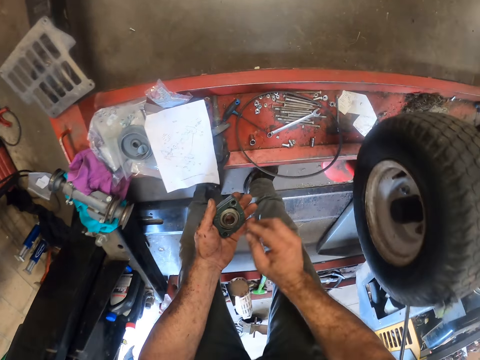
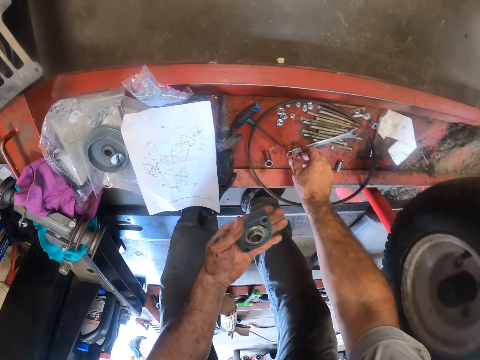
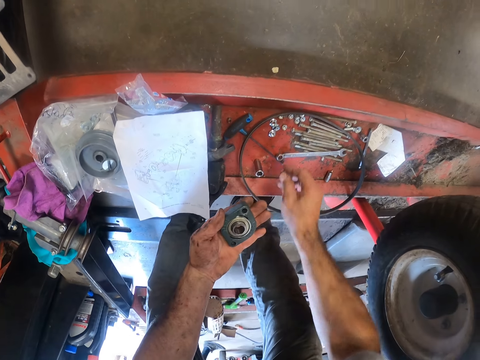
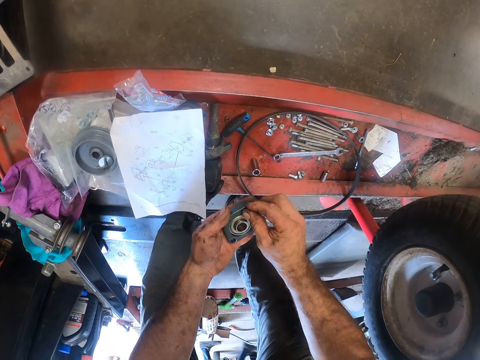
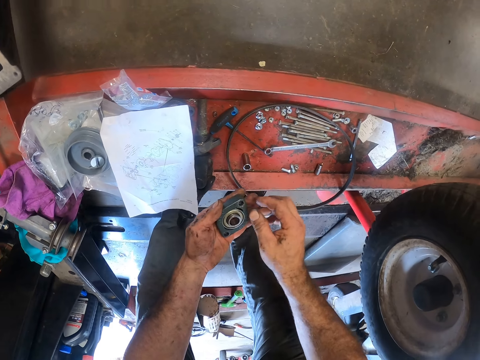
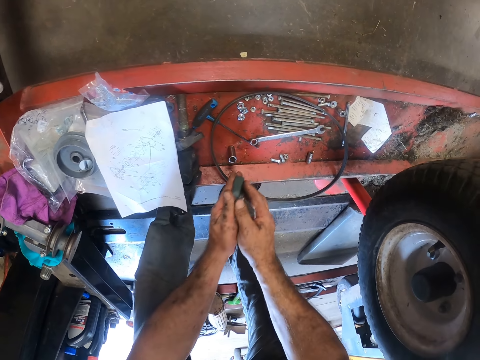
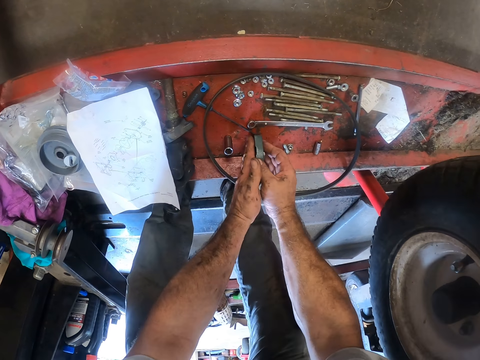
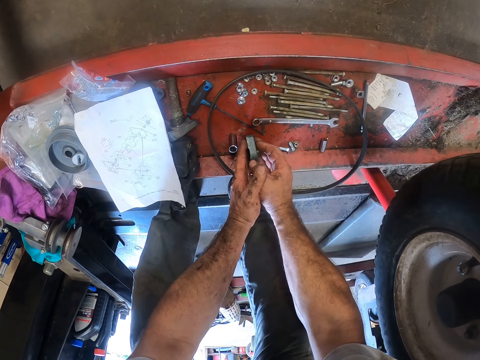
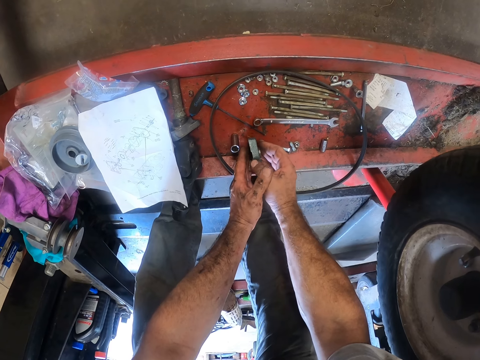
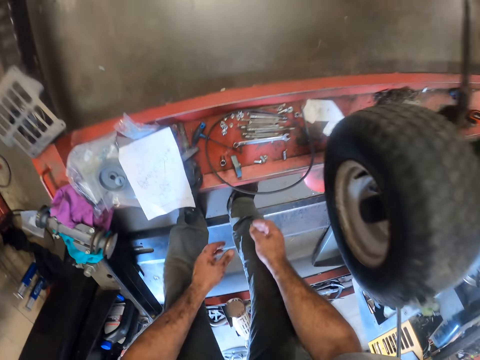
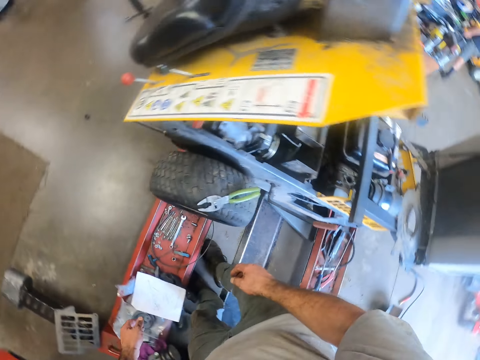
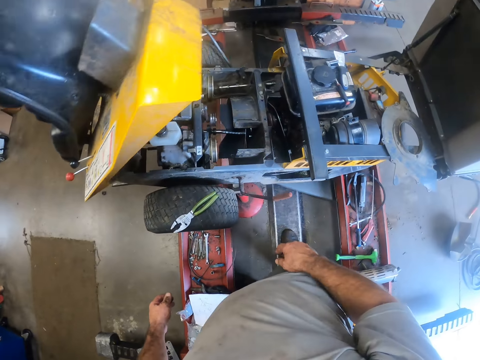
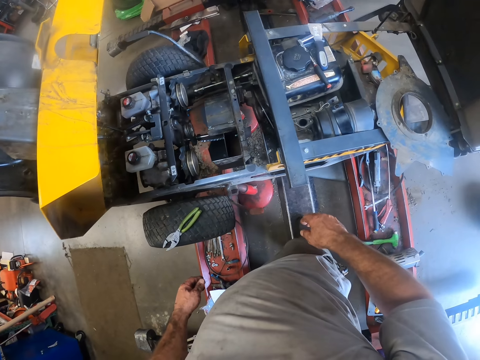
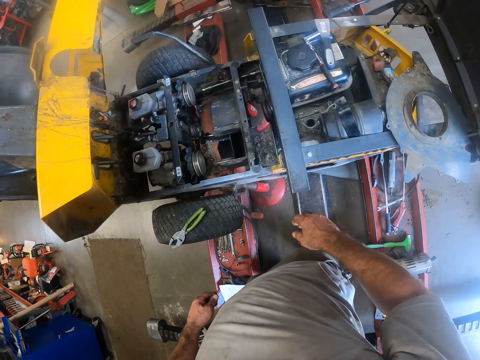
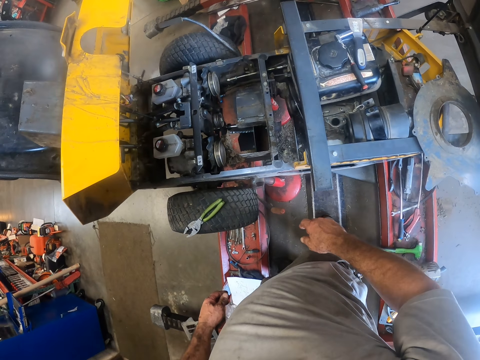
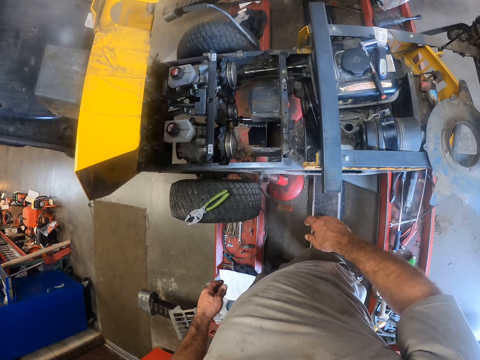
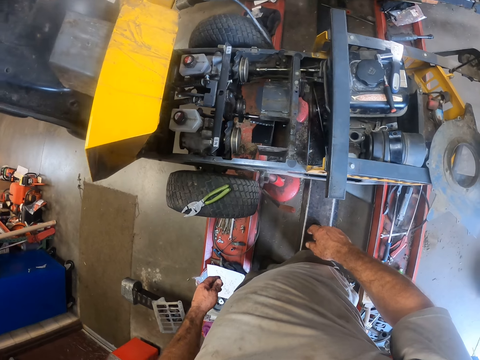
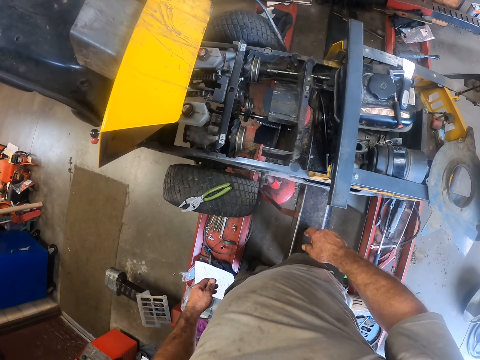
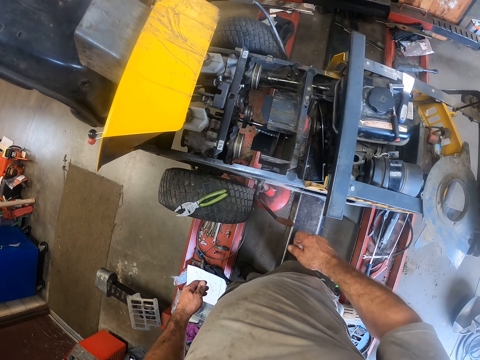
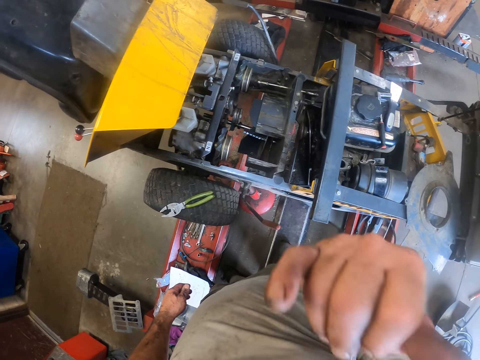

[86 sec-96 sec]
The camera wearer picks up a nut from a steel with his right hand. He places the nut in the magnet. He places the magnet on the steel. He turns around. He stares at the engine.

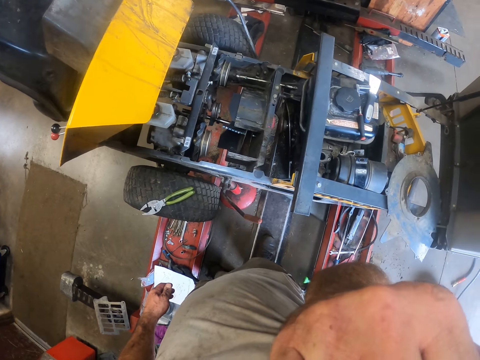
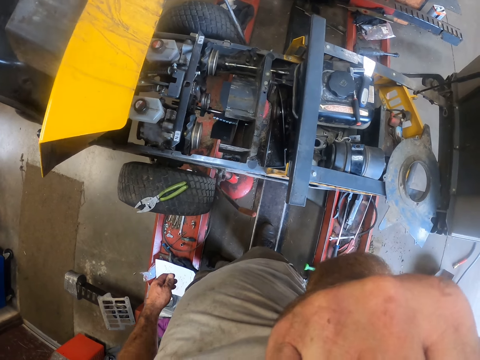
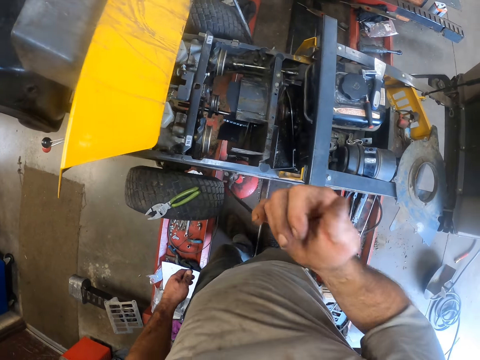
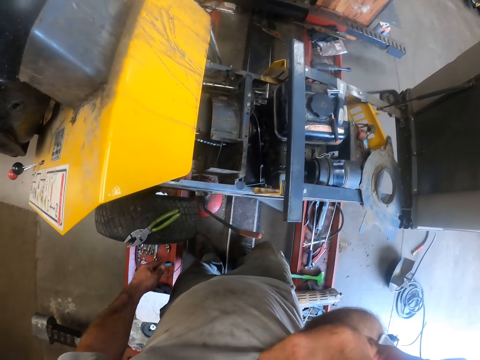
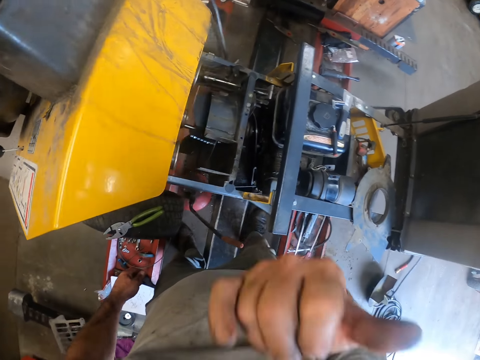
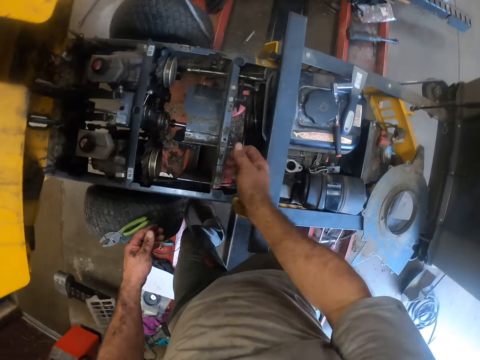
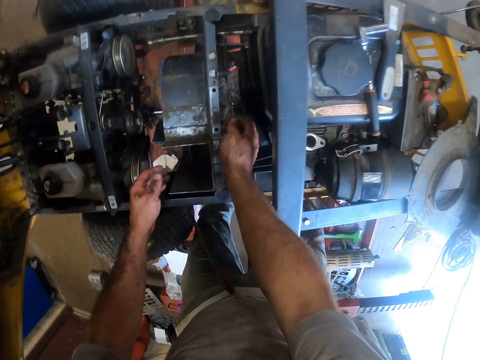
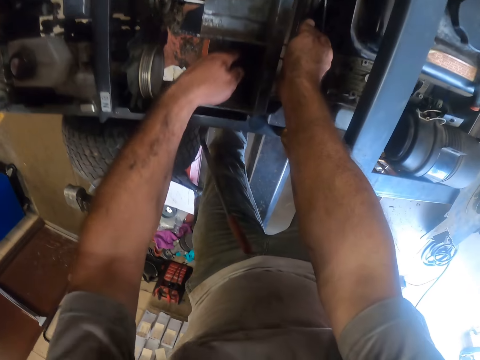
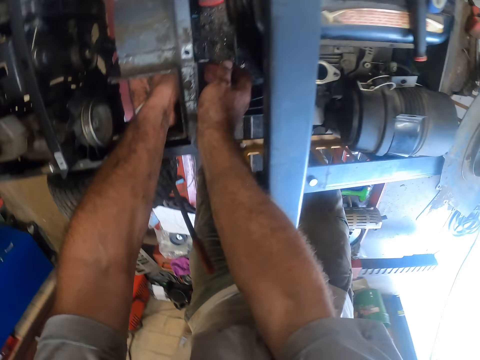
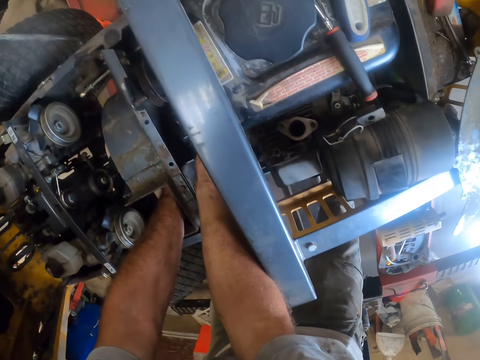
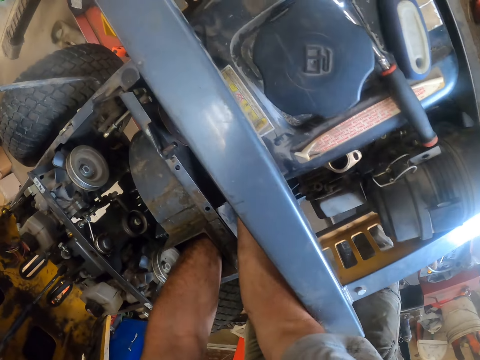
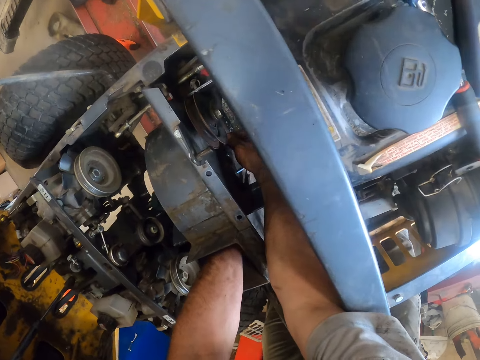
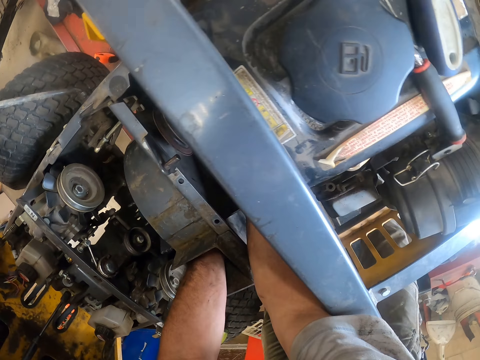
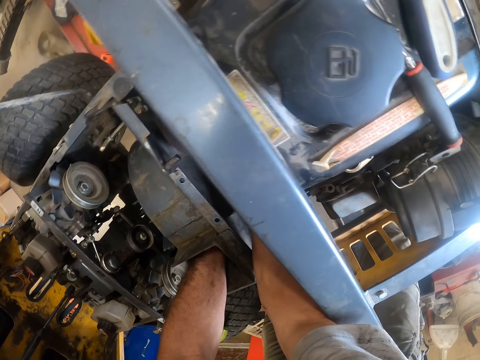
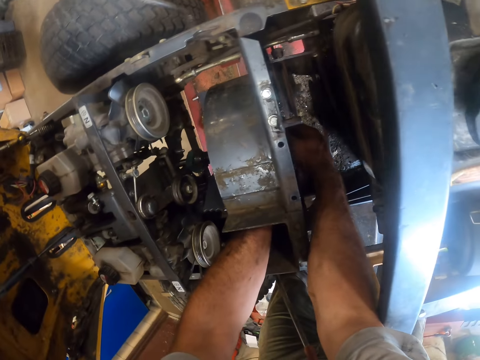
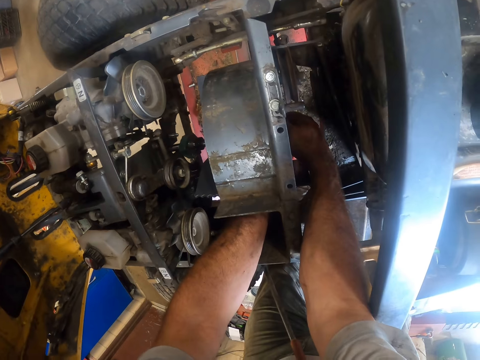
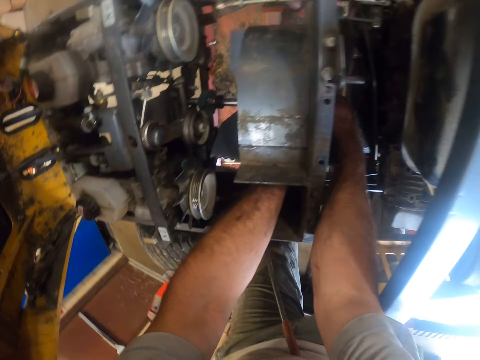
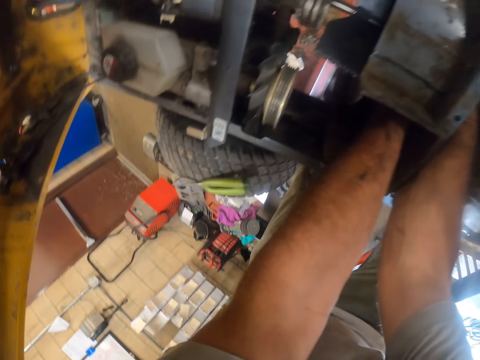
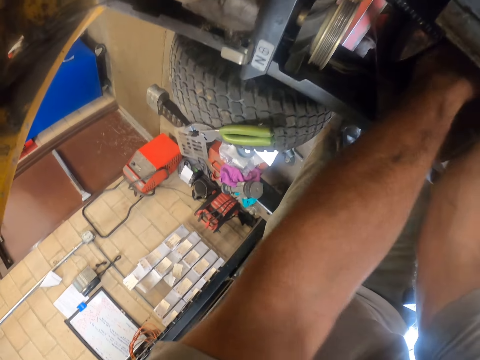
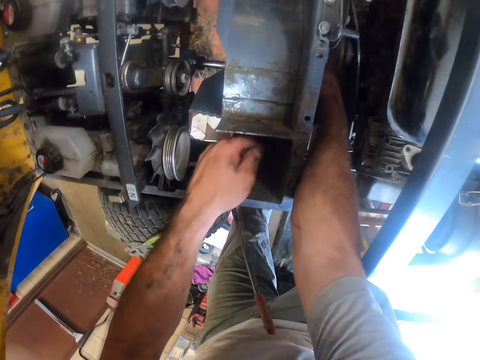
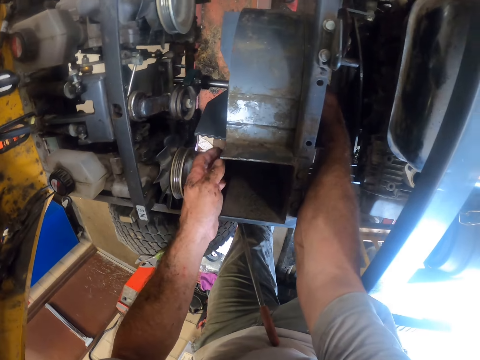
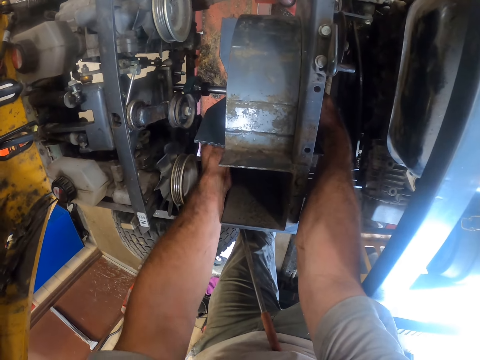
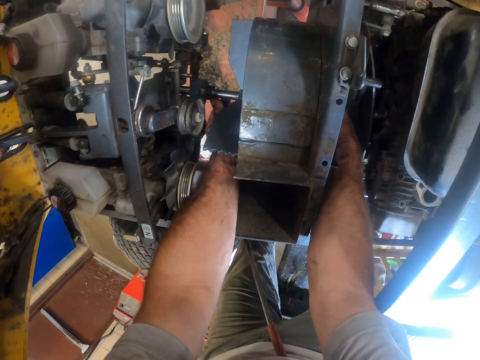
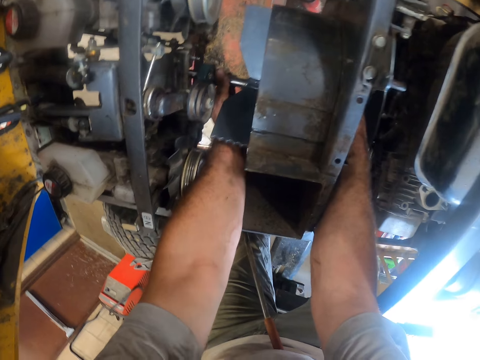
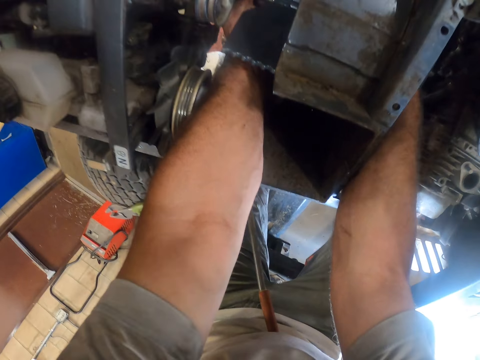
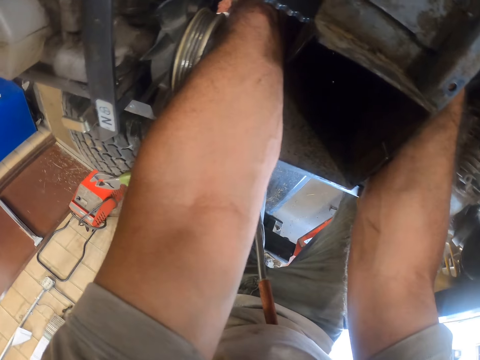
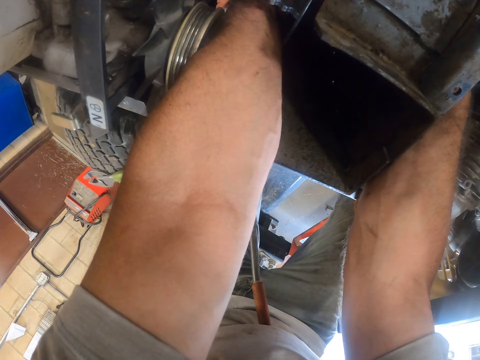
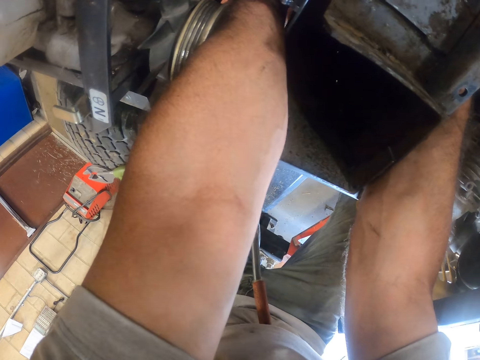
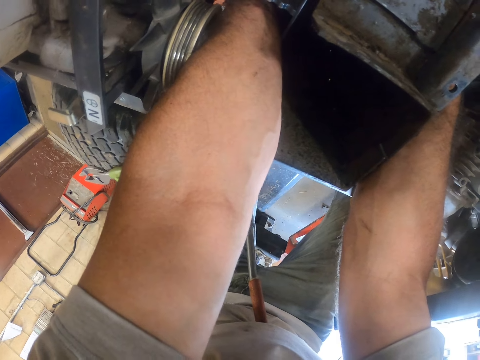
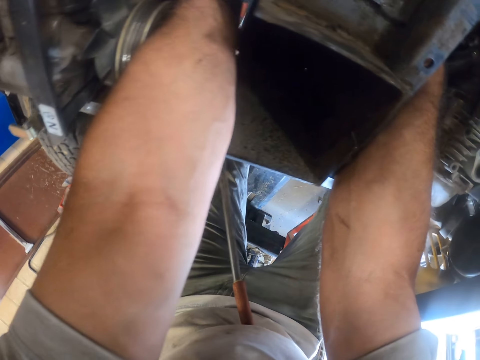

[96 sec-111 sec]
The camera wearer touches his face with his right hand. He stares at his hand. He touches himself. He works on the lawnmower with both hands. He inspects the engine. He stares down. He inspects the engine.

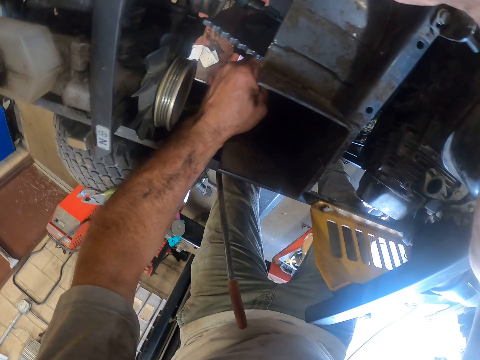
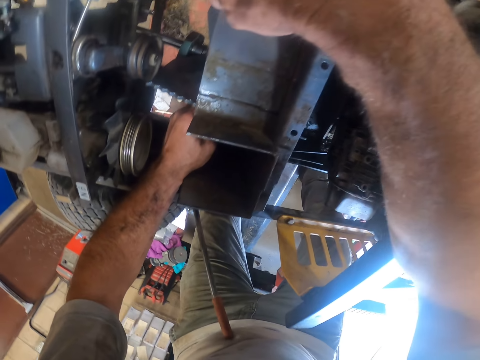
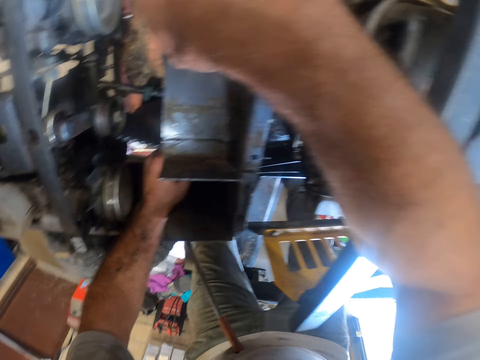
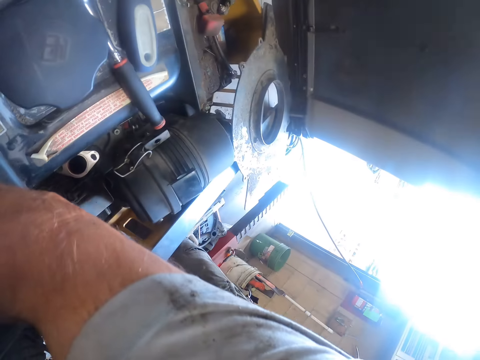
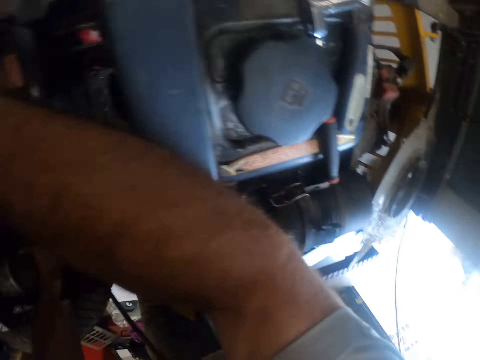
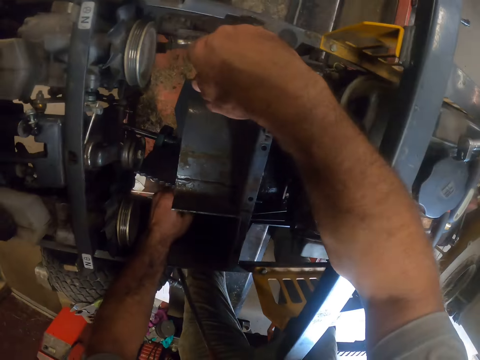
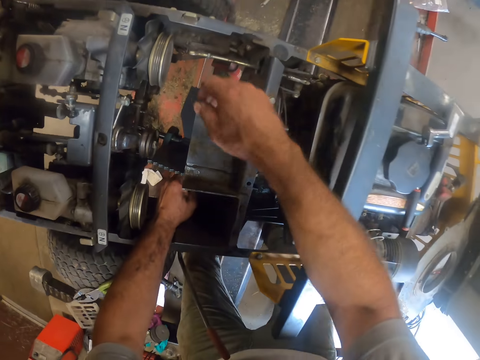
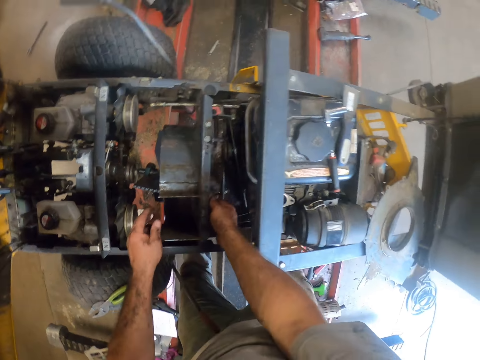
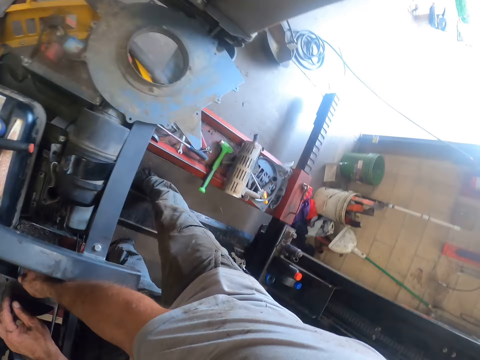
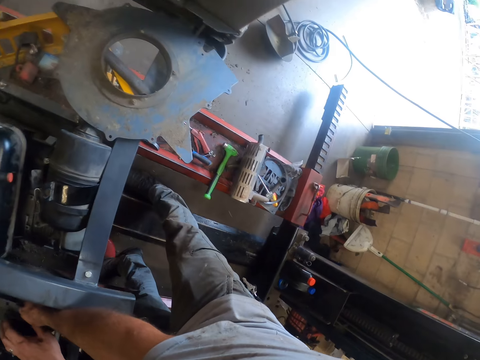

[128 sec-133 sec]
The camera wearer looks around. They inspect the engine. They look around.
